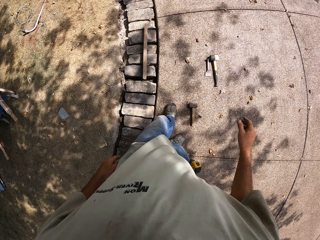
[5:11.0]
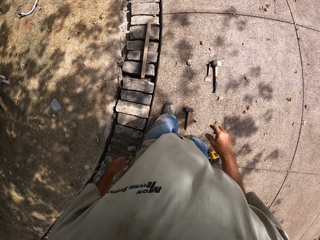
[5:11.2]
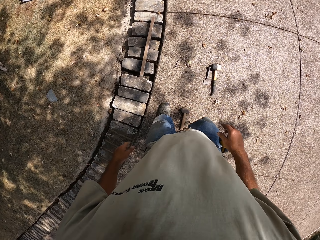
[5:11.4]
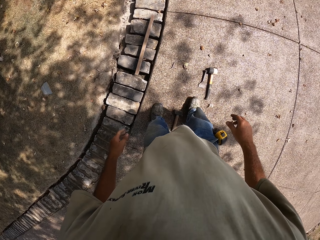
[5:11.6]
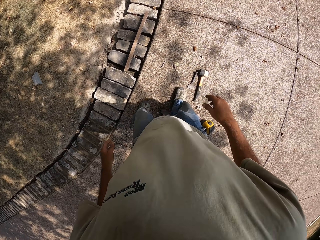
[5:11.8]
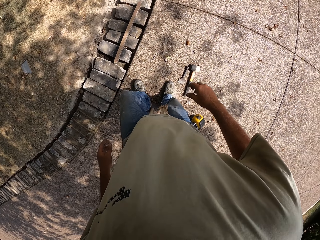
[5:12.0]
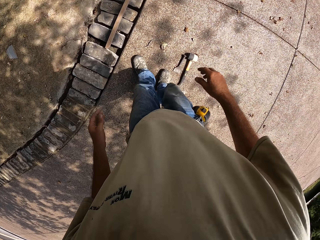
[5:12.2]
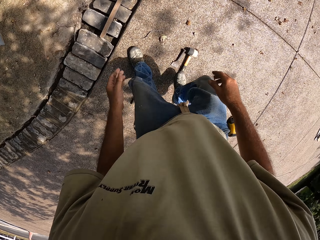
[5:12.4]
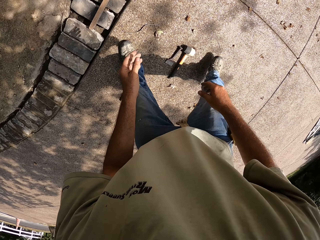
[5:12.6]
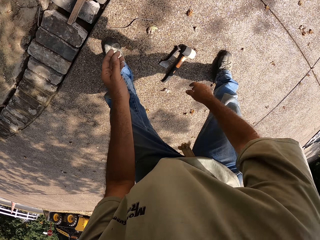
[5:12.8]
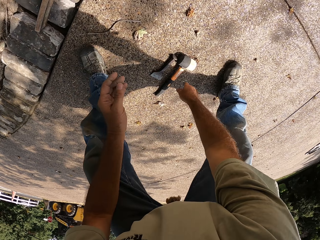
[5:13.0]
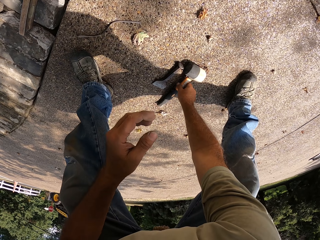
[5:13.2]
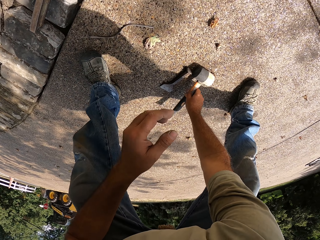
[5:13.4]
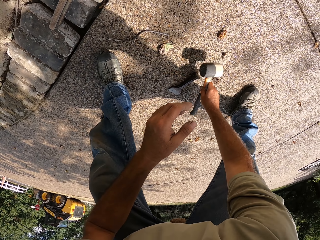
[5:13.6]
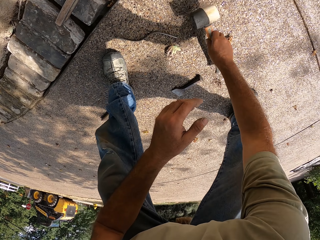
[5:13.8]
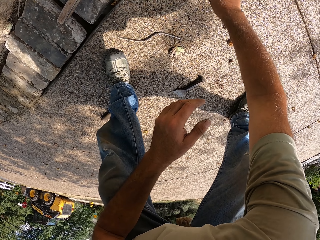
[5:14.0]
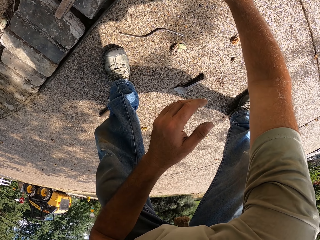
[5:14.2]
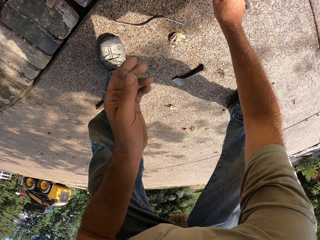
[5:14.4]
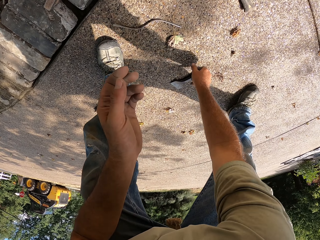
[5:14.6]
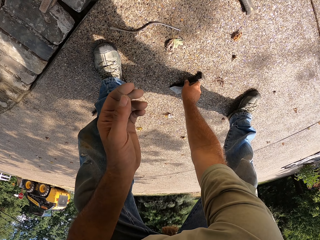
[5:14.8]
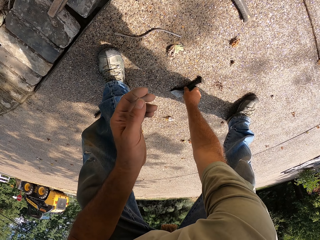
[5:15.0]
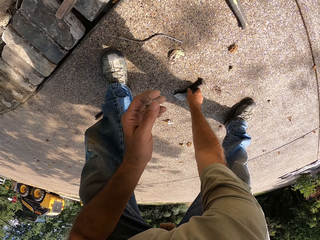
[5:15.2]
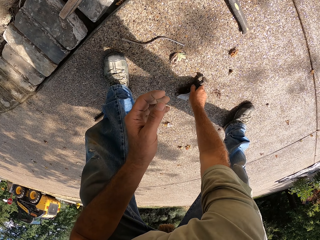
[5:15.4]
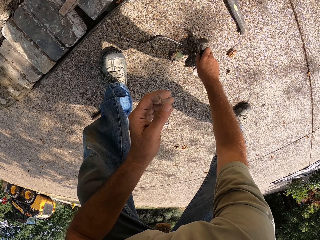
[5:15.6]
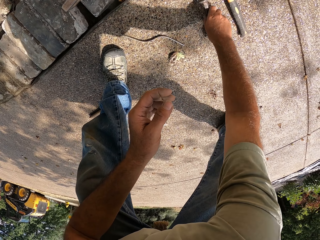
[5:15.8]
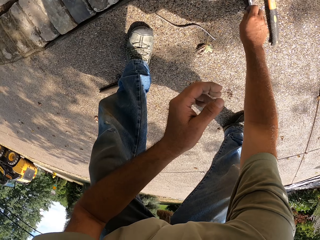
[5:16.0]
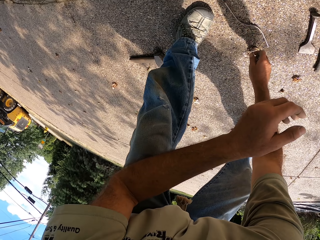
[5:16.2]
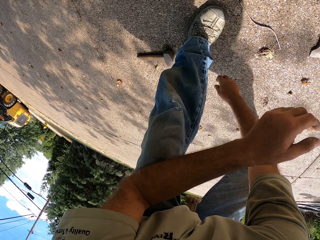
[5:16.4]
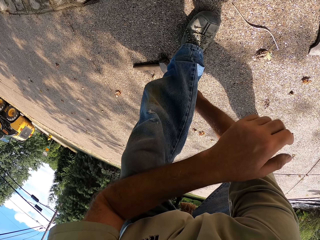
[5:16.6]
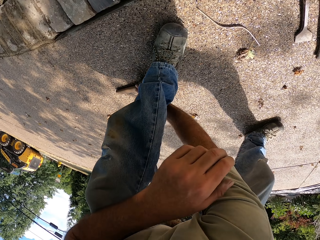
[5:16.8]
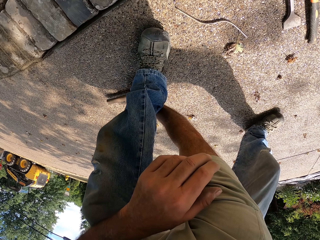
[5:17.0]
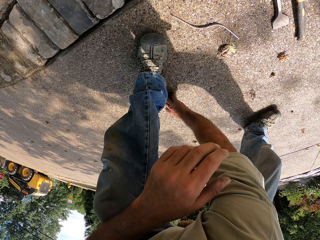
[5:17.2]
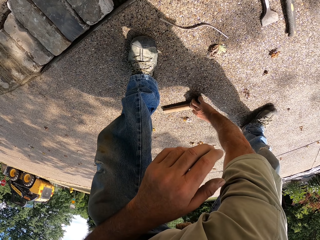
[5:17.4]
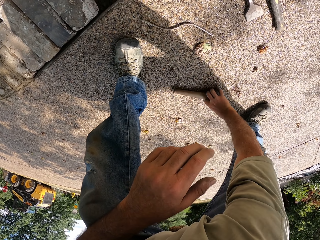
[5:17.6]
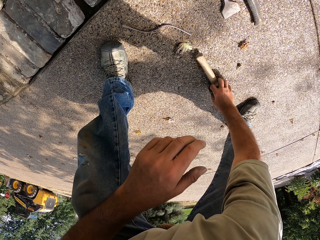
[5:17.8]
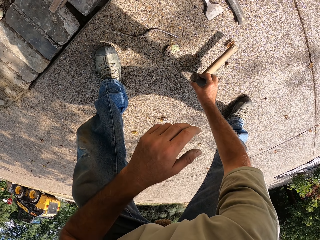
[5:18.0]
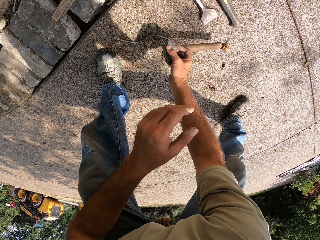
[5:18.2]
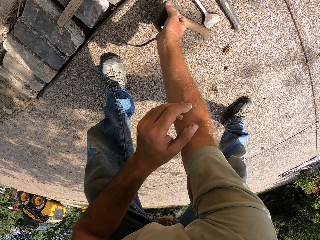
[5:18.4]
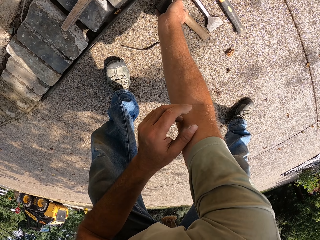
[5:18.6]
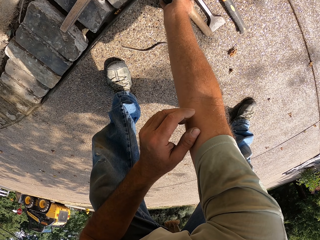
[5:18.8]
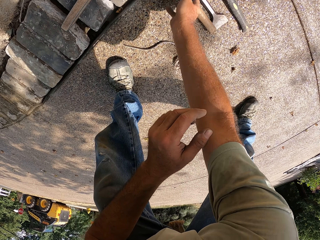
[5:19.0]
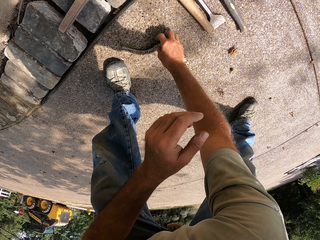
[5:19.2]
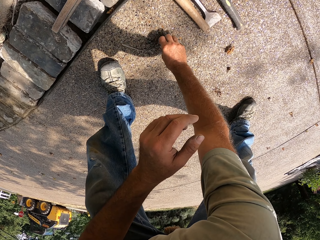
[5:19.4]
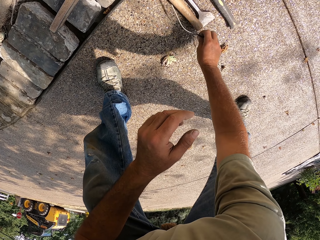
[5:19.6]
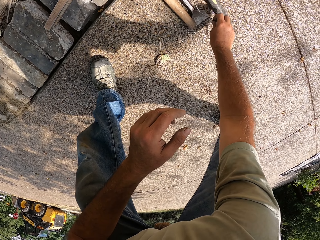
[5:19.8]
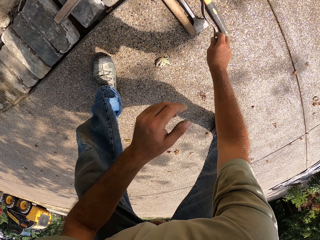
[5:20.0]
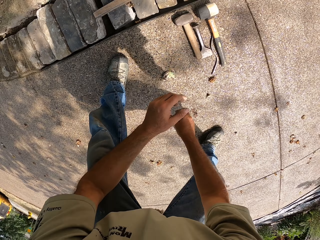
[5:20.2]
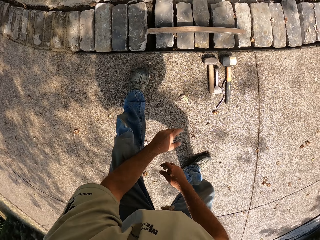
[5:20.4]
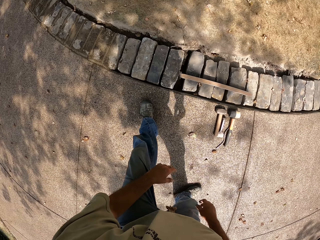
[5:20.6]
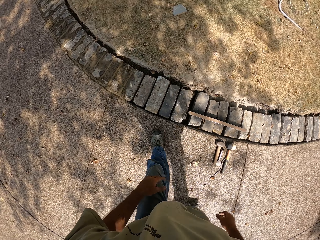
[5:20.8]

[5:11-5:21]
The camera wearer stands on the pavement. He bends. He picks up a hammer or mallet with his right hand. He throws the mallet in front. He picks up a metal chisel on the pavement. He puts the metal chisel on the pavement near the mallet. He picks up a hammer from the ground. He places the hammer on the pavement near the chisel. He picks up a metal bar or brace and bits on the ground. He places the metal bar on the ground next to the mallet.

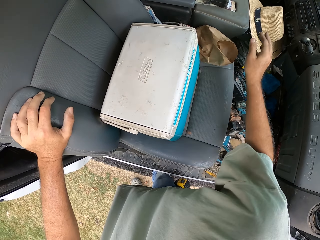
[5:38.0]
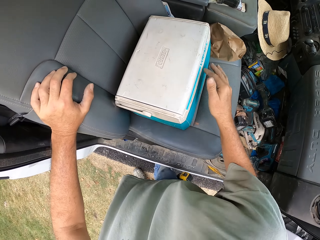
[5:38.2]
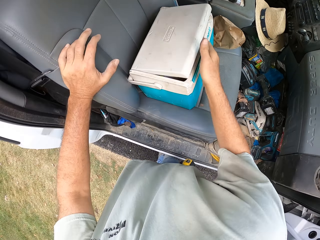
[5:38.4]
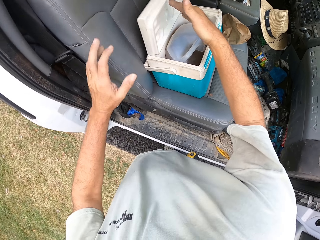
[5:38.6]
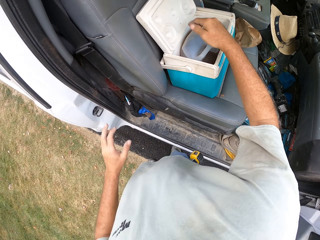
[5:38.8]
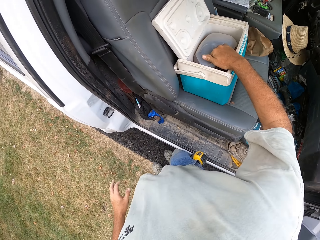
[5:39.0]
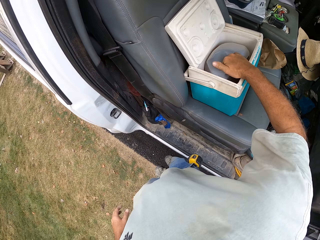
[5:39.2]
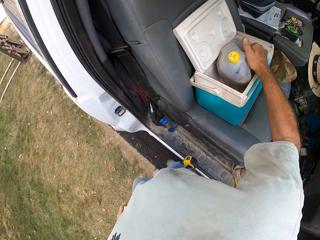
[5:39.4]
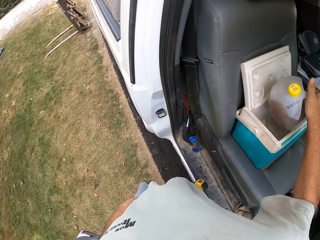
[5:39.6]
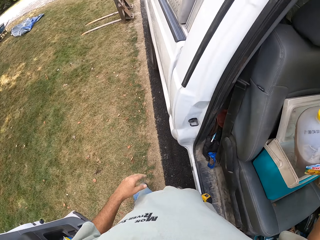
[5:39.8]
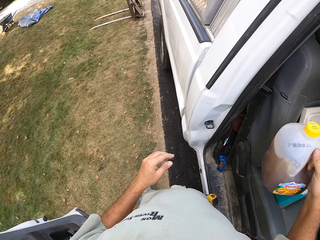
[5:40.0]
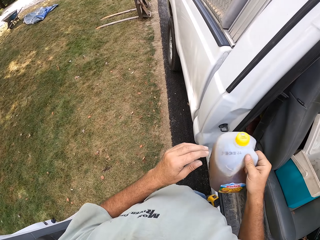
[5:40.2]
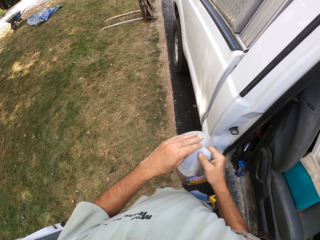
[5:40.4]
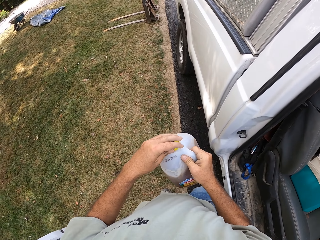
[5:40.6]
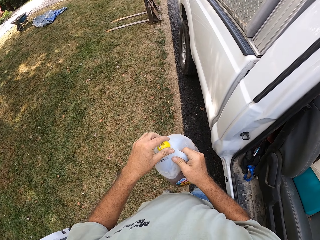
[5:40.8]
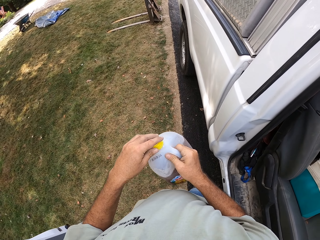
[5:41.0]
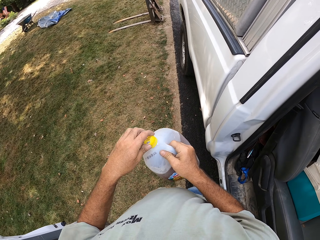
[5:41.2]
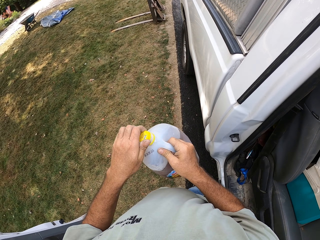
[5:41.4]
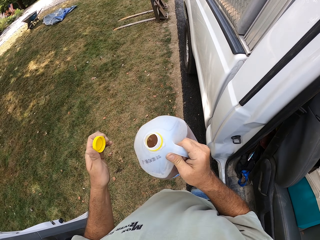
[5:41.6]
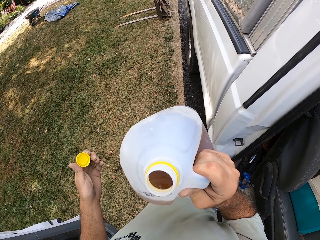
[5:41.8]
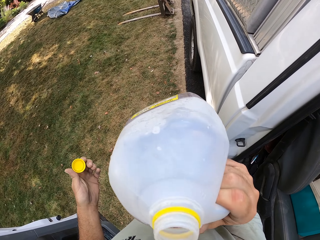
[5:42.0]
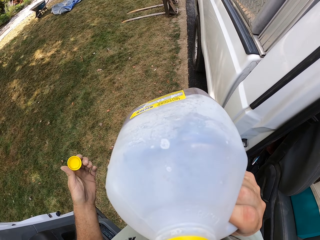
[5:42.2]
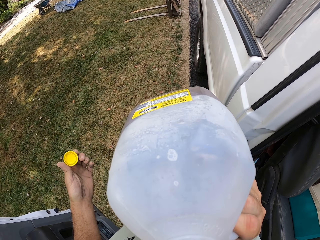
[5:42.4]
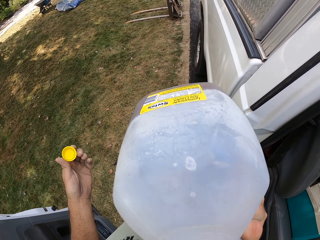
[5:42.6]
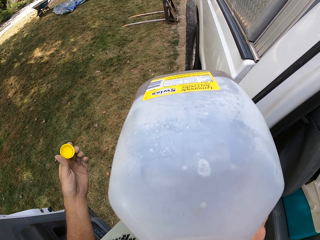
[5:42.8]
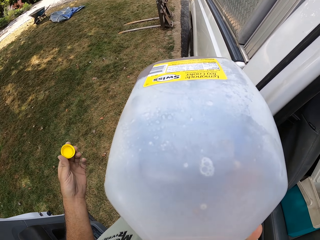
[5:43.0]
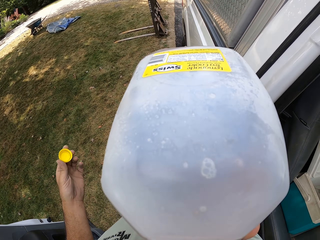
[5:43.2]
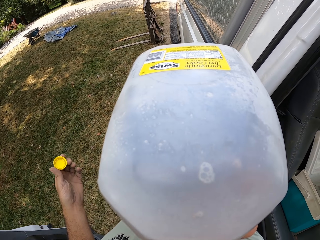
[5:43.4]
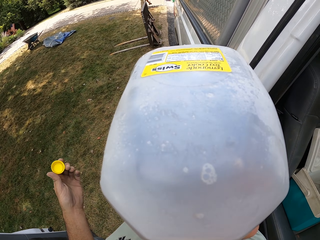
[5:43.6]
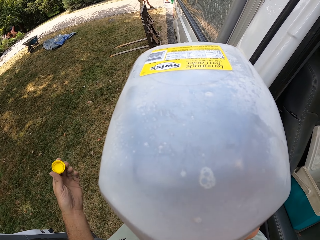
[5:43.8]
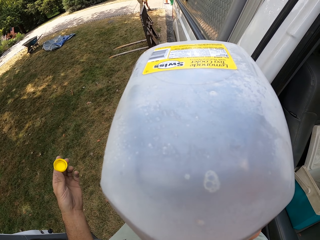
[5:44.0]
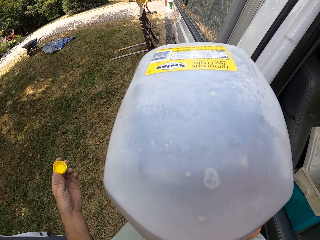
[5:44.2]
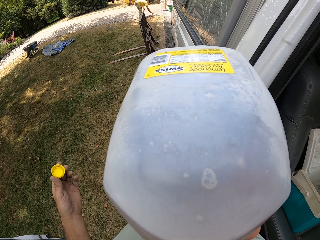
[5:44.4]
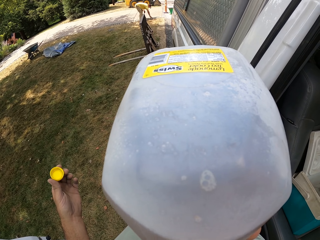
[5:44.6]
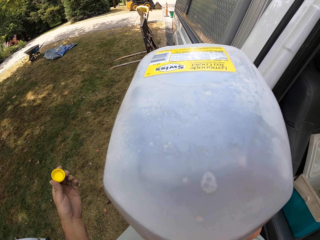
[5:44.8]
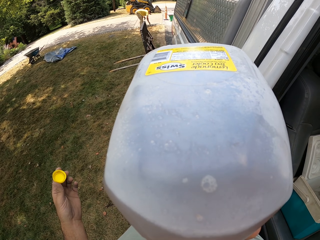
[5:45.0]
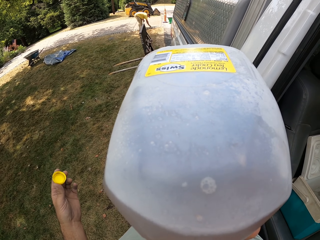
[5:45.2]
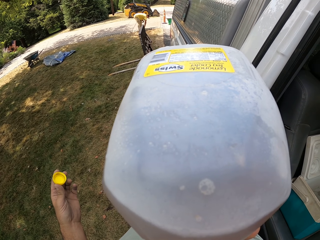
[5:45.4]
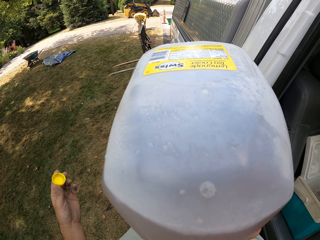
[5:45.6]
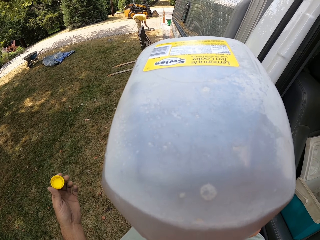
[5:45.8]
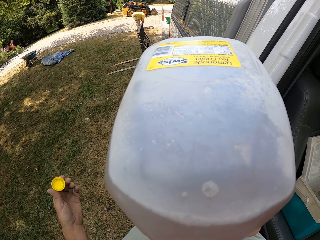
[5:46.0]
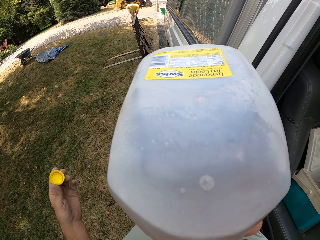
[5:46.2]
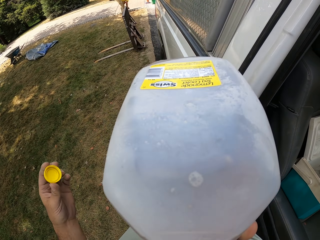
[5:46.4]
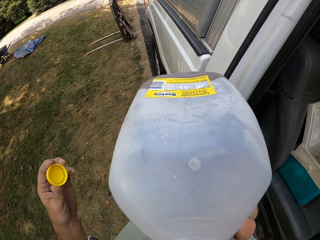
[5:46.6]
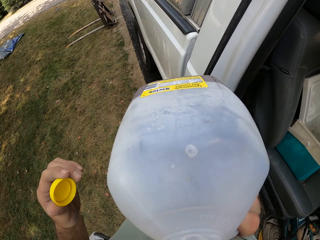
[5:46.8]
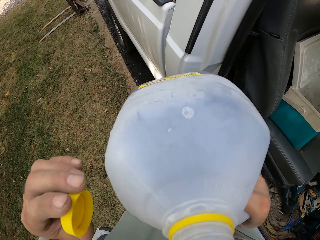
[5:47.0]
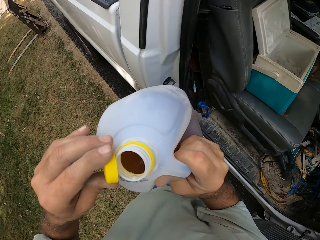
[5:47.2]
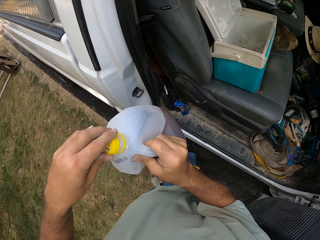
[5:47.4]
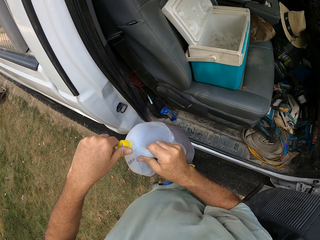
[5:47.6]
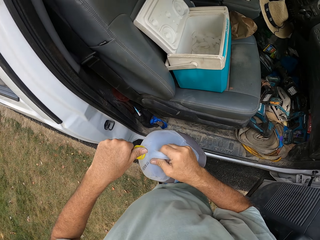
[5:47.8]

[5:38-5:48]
The camera wearer places a hat in the car near a car seat. He opens a cooler box with his right hand. He picks up a drink bottle or container with his right hand. He opens the bottle with his left hand. He drinks from the bottle. He lowers the container.

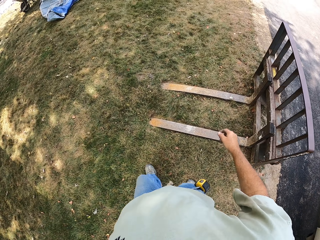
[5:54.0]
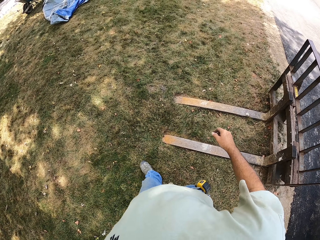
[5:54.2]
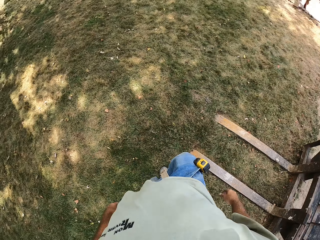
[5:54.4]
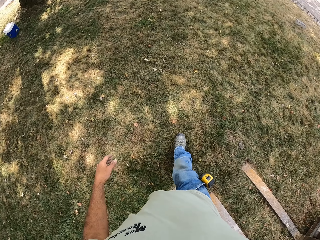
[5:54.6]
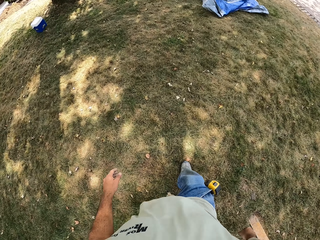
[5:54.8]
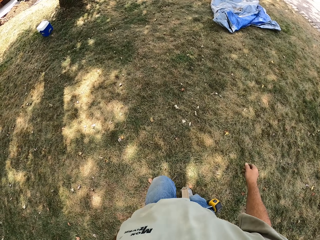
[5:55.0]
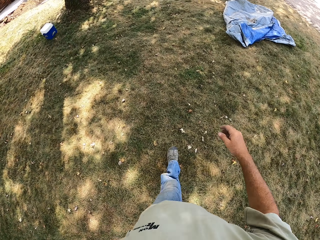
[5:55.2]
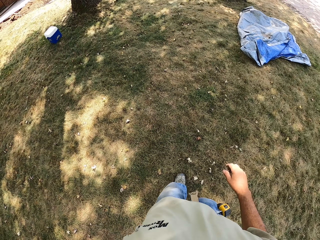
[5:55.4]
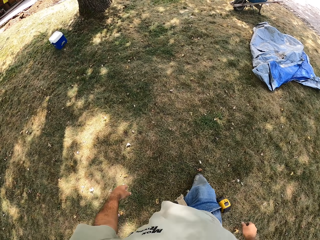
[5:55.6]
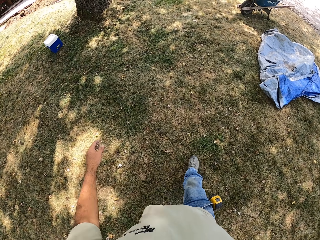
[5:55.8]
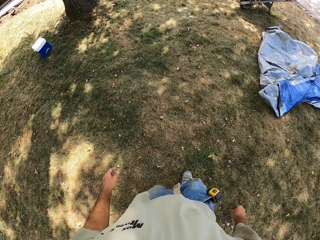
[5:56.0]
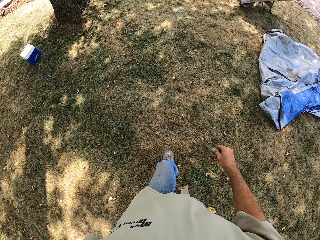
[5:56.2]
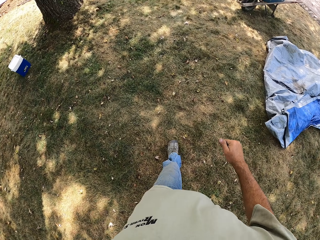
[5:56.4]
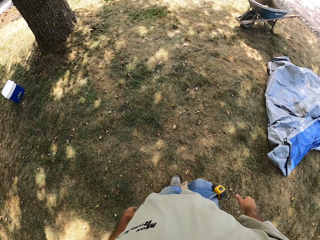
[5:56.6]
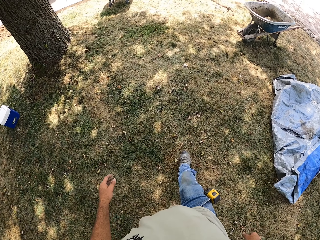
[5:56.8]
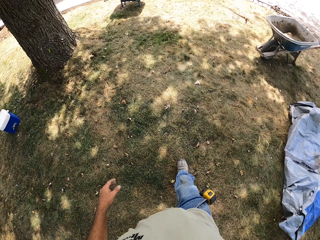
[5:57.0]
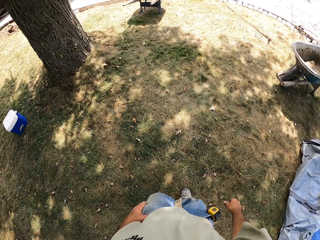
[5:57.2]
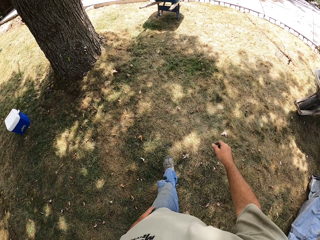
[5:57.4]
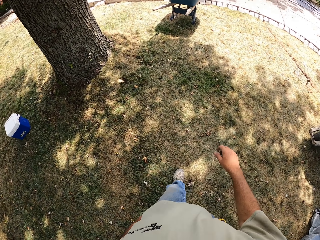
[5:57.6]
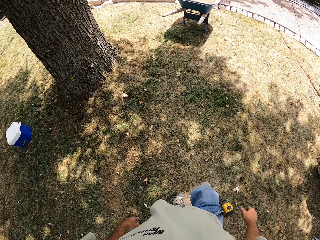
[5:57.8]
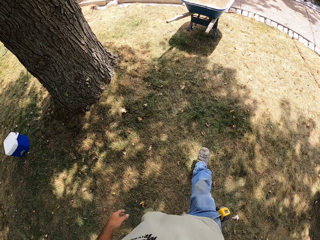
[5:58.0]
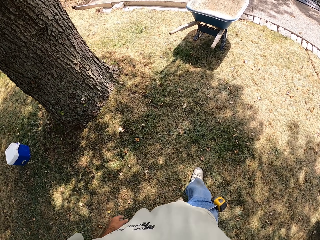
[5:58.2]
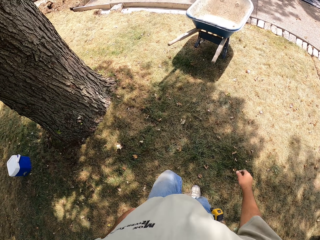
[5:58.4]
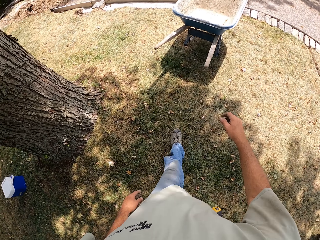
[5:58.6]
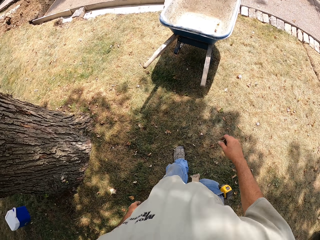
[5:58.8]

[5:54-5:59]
The camera wearer walks around the compound.
